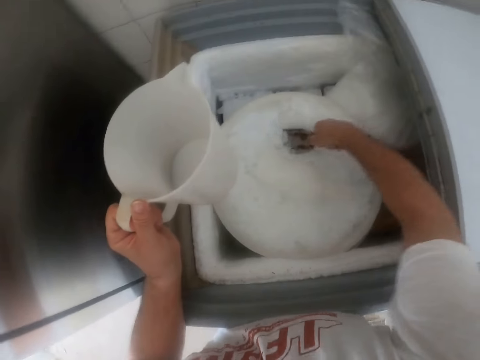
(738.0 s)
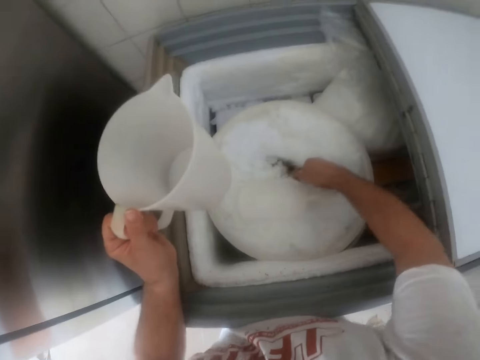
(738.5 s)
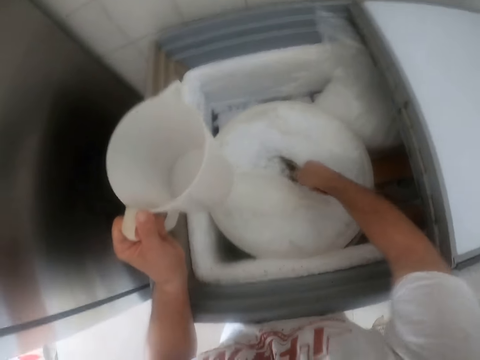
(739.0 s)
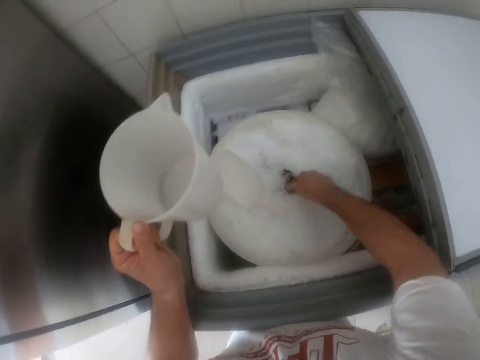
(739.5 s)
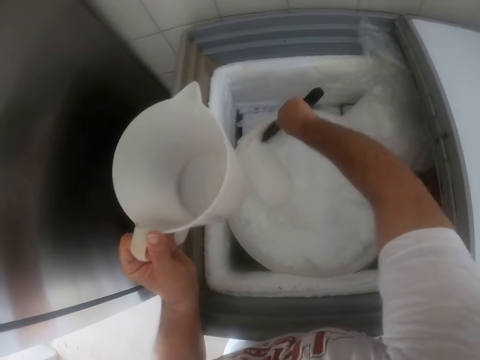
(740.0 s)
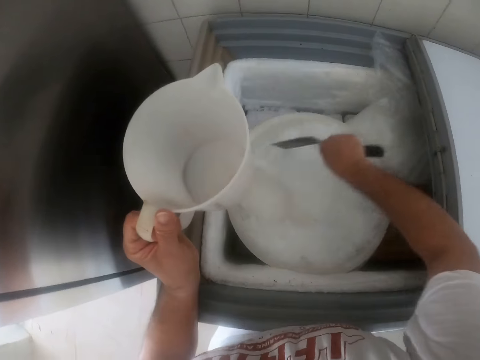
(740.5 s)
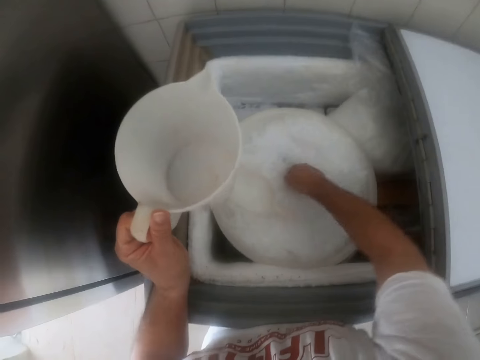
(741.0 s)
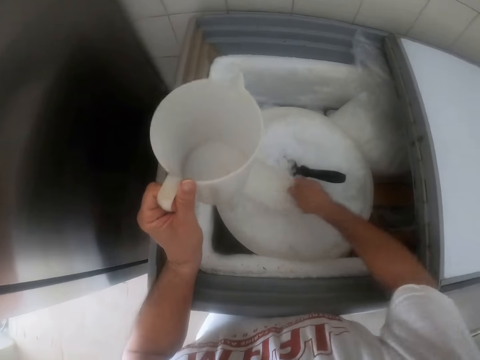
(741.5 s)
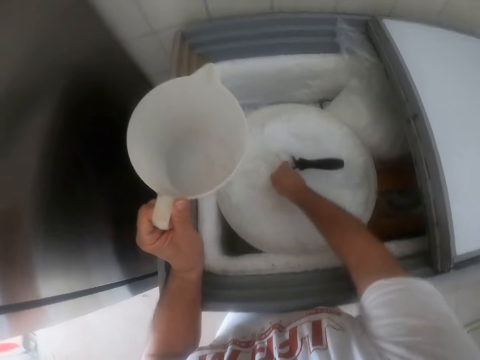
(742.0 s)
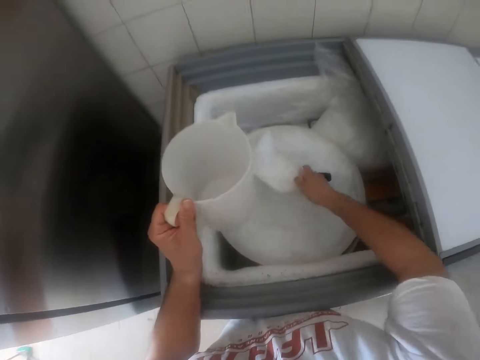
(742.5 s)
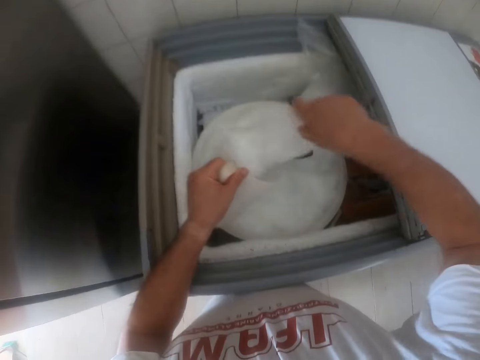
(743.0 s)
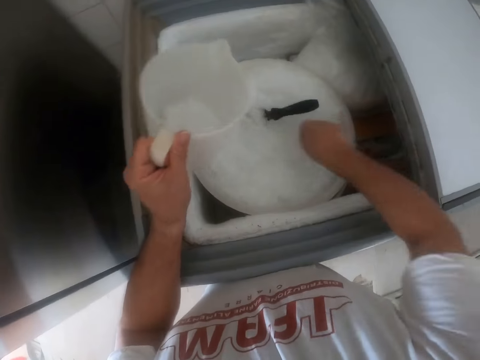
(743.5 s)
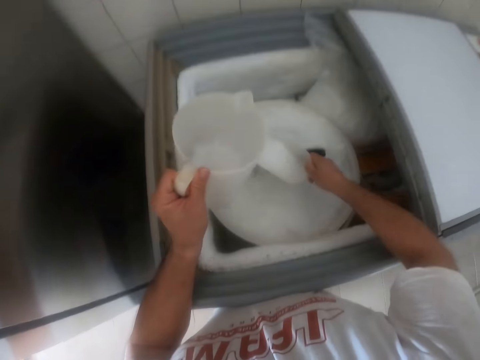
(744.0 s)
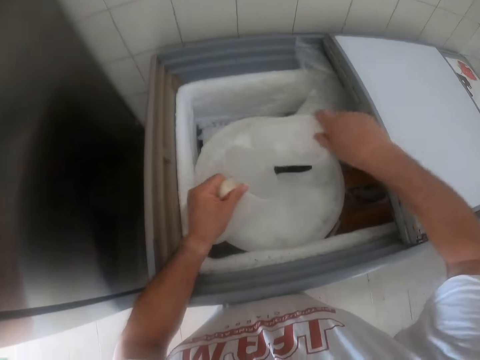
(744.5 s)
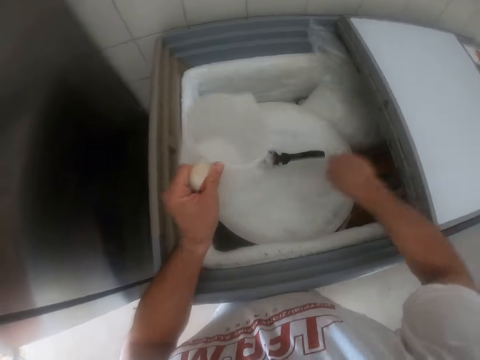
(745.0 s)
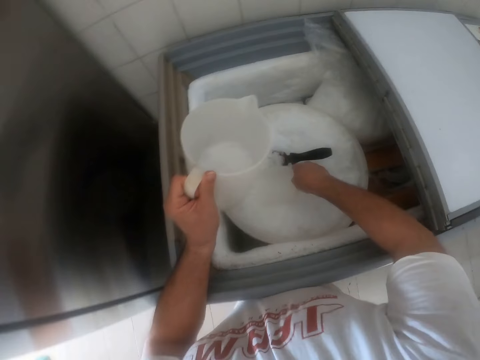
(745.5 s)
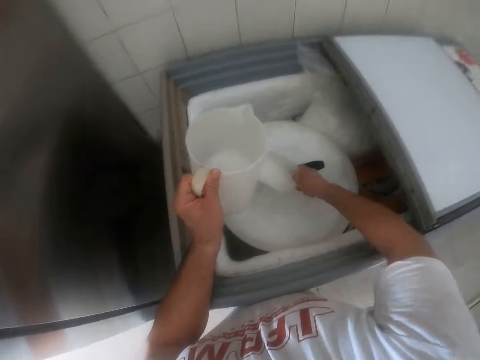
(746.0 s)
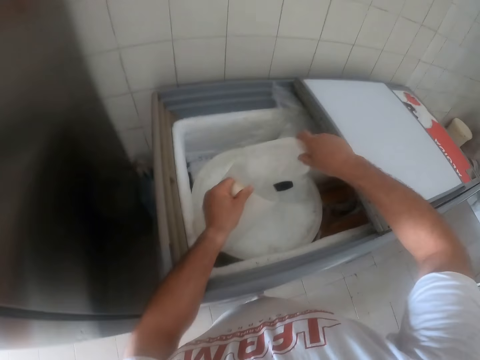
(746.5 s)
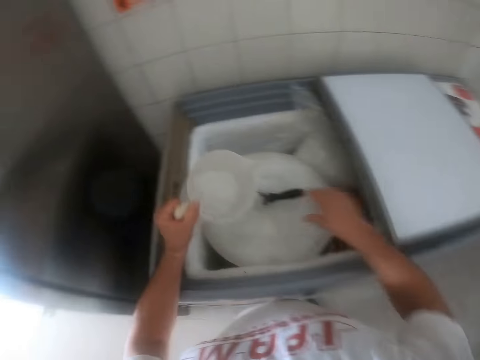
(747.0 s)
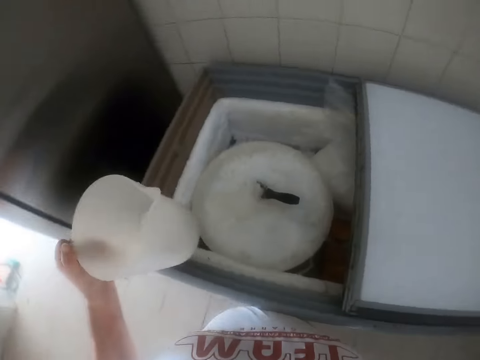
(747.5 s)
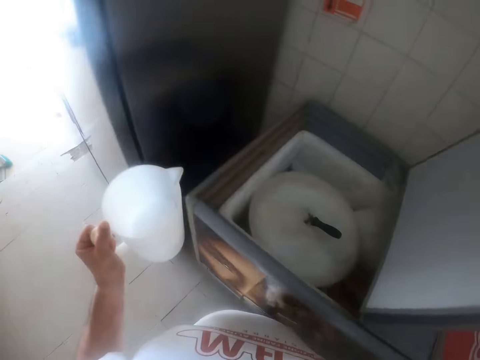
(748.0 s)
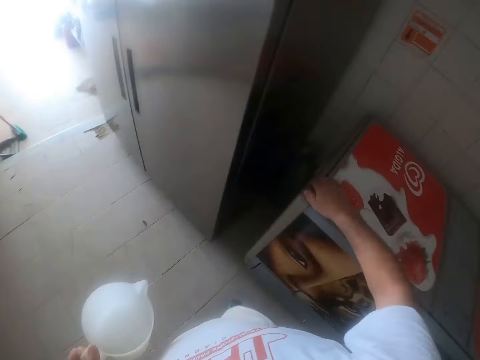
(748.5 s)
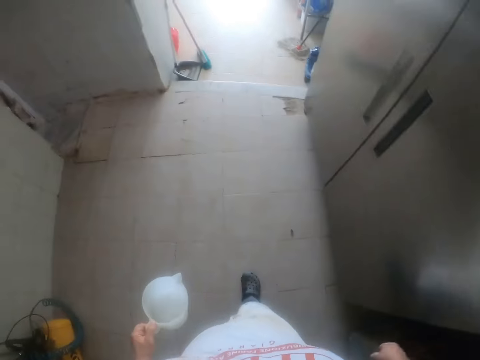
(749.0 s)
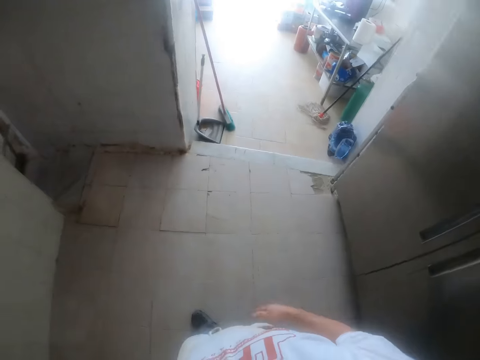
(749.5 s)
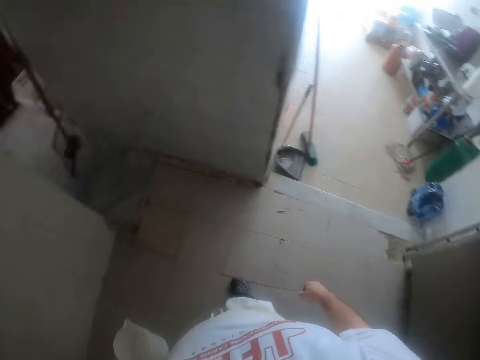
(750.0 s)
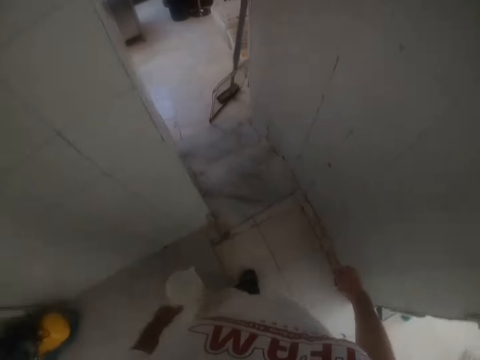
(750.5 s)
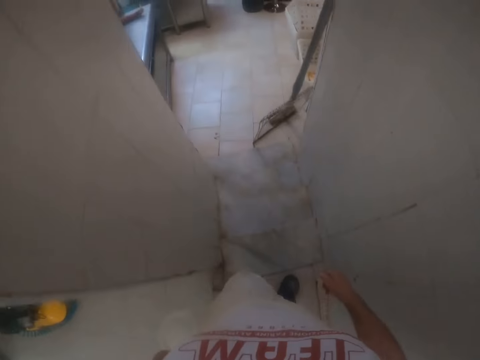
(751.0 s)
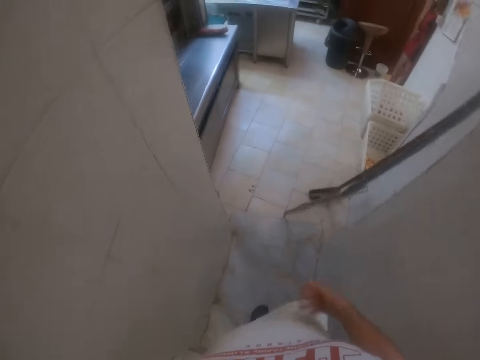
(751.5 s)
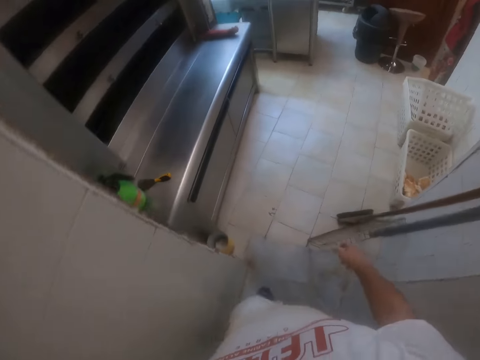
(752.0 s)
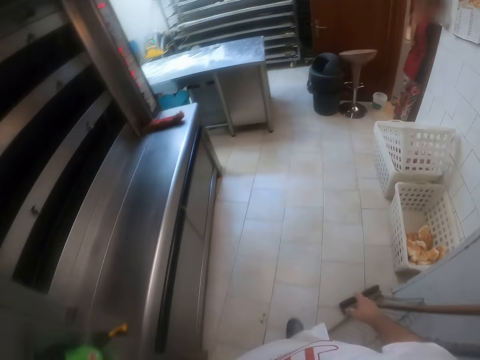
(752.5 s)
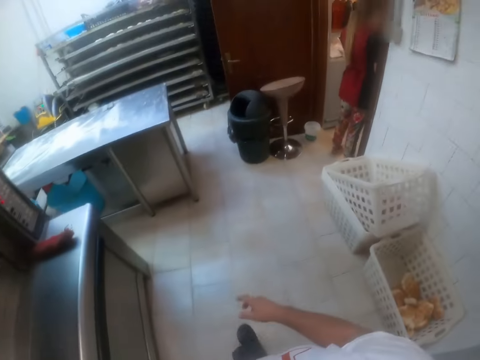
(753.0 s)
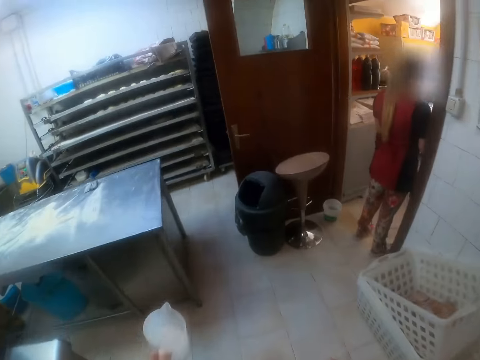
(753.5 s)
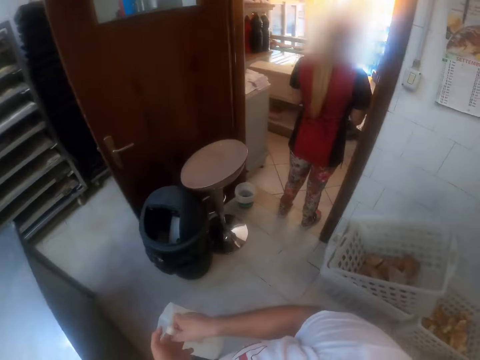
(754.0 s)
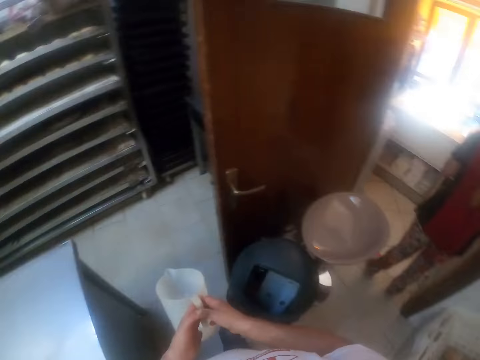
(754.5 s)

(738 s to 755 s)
The camera wearer drops the scoop in his right hand in the ice. He picks up the scoop in the ice with his right hand. He scoops some ice with the scoop in his right hand. He pours the ice into the jug in his left hand with the scoop in his right hand. He scoops some ice with the scoop in his right hand. He pours the ice into the jug in his left hand with the scoop in his right hand. He scoops some ice with the scoop in his right hand. He pours the ice into the jug in his left hand with the scoop in his right hand. He drops the scoop in his right hand in the bucket inside the freezer. He closes the freezer with his right hand. He walks in the bakery room.

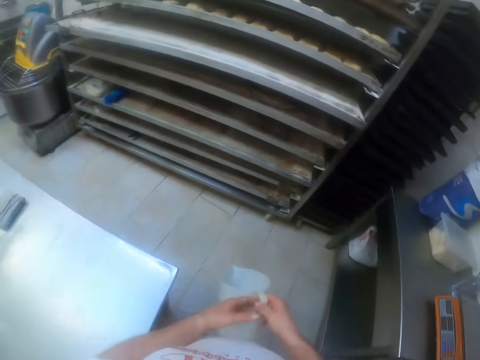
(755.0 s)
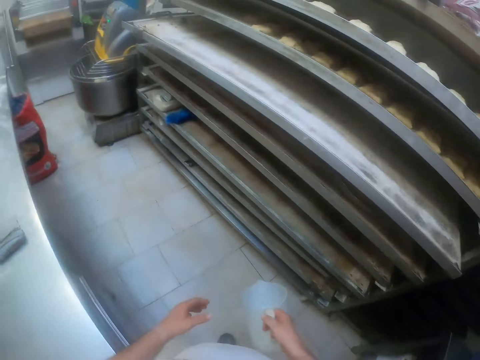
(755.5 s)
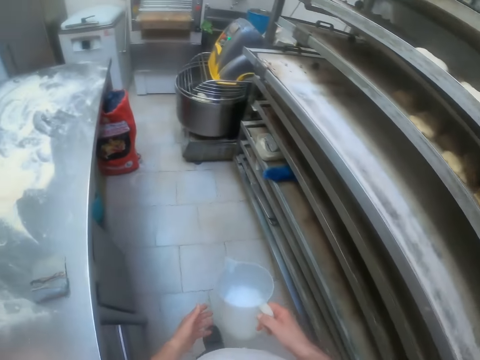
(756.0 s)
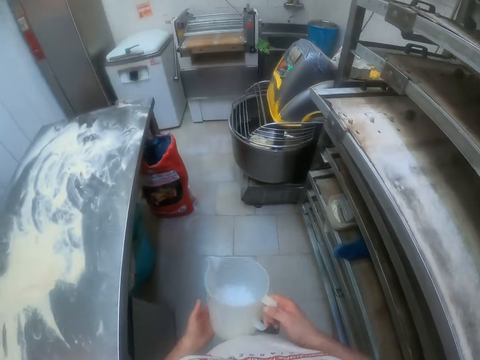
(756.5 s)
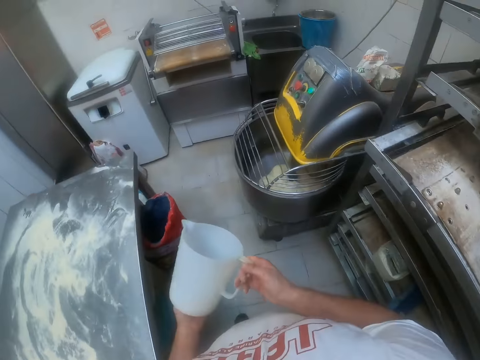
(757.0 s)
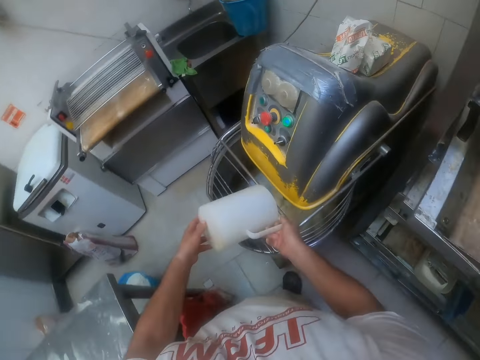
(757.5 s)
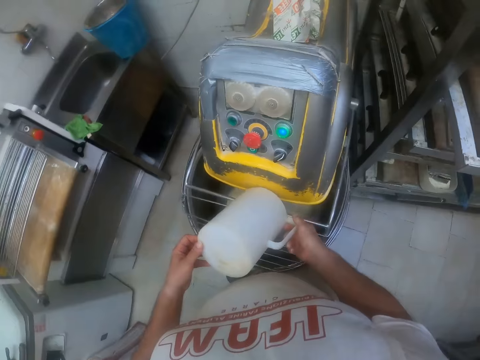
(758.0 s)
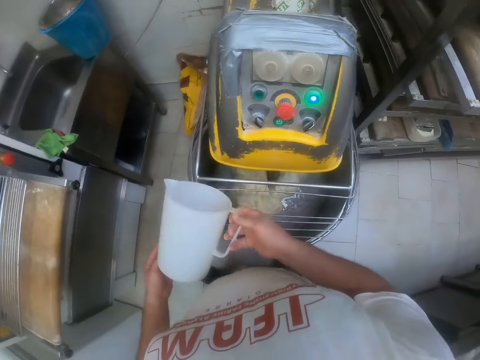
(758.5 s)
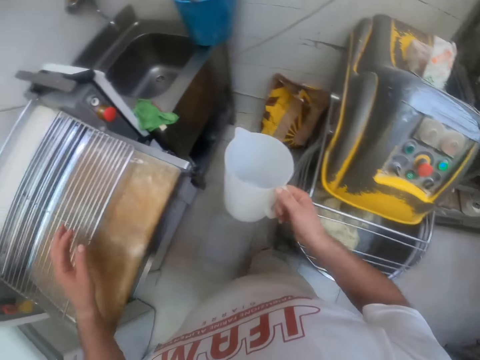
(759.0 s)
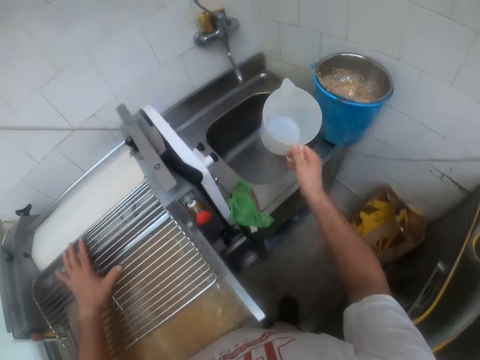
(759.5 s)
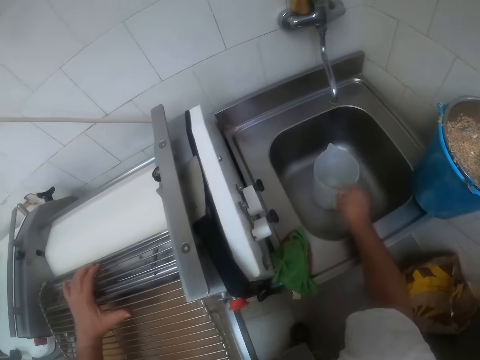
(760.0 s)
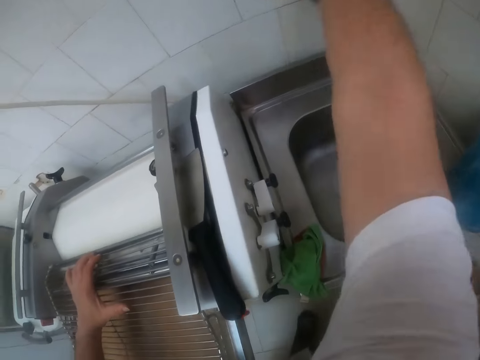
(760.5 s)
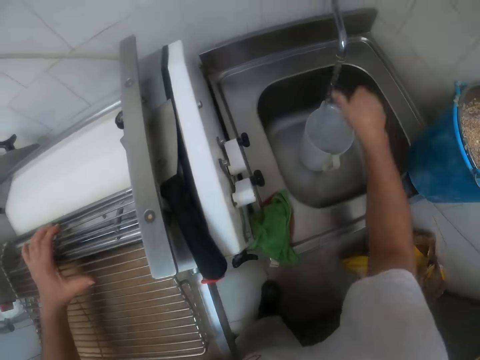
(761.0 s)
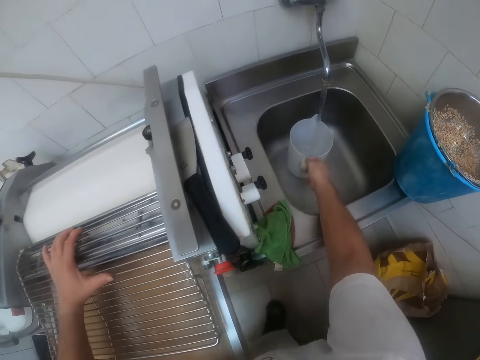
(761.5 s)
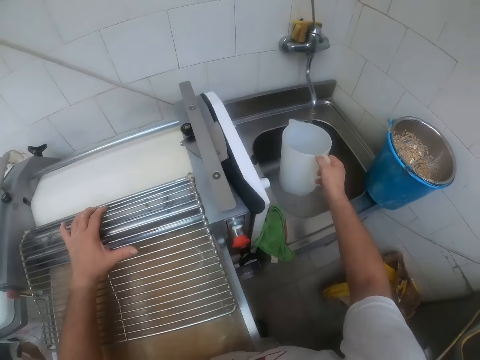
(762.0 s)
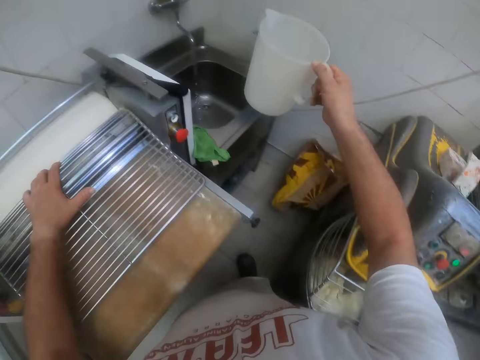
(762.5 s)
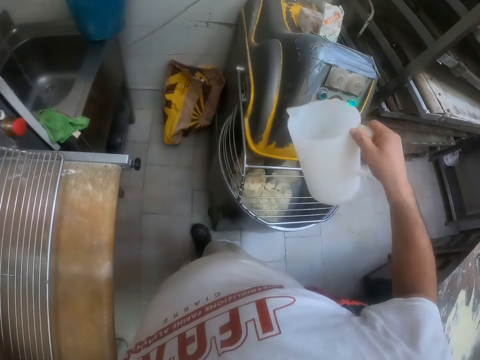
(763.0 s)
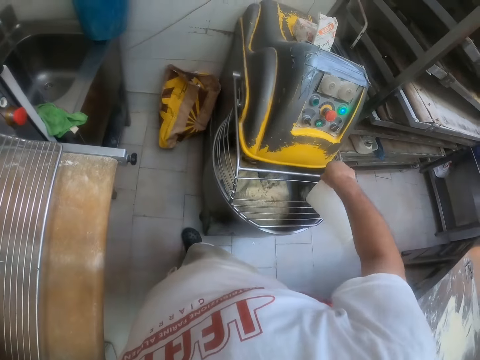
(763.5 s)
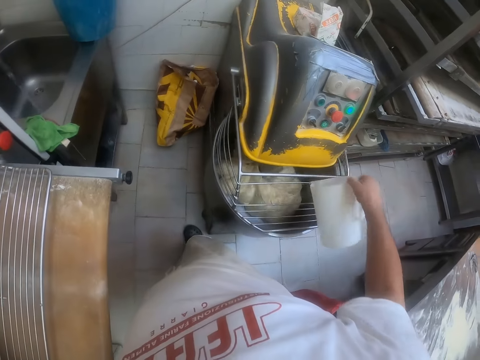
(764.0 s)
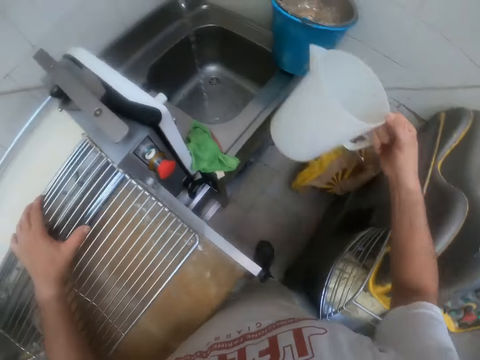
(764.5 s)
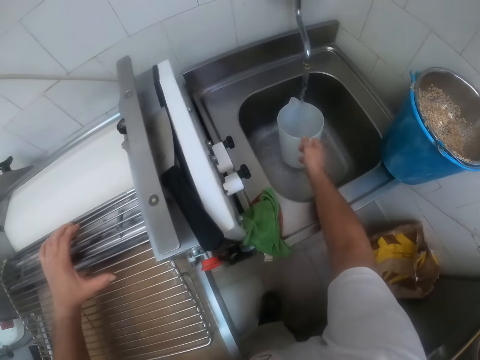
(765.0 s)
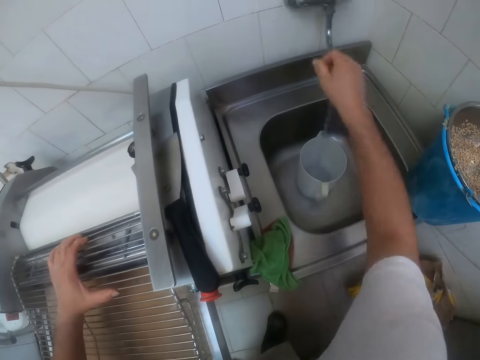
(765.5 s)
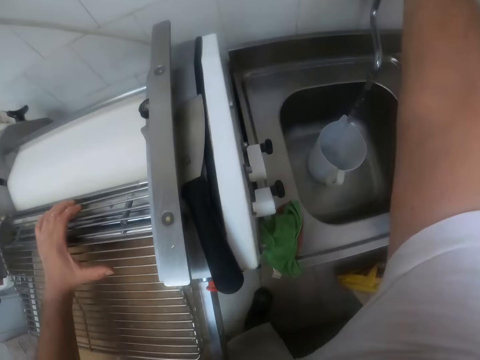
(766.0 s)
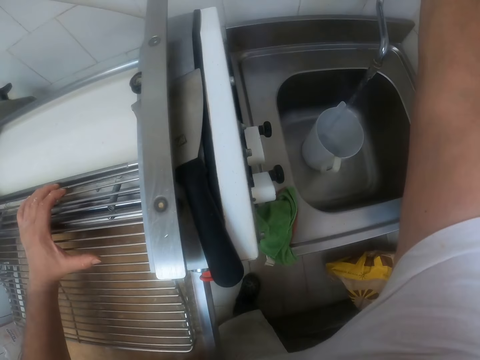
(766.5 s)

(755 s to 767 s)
The camera wearer pours ice from the jug into the dough mixer with both hands. He drops the jug in the sink with his right hand. He opens the tap with his right hand. He runs water in the jug. He takes the jug from the sink with his right hand. He pours water from the jug into the mixer with his right hand. He drops the jug in the sink with his right hand.
